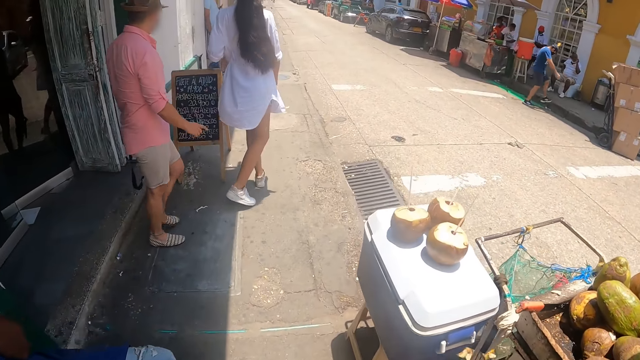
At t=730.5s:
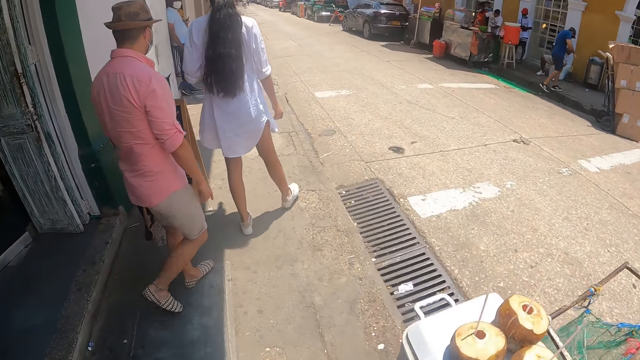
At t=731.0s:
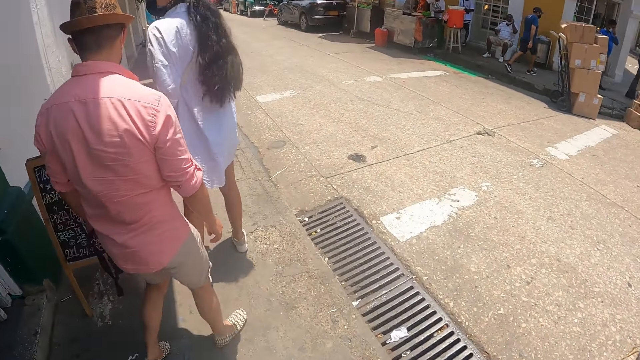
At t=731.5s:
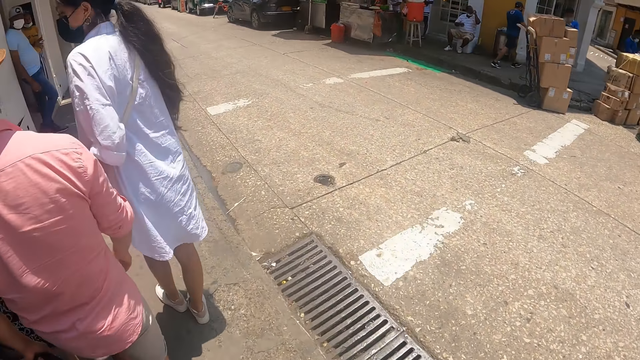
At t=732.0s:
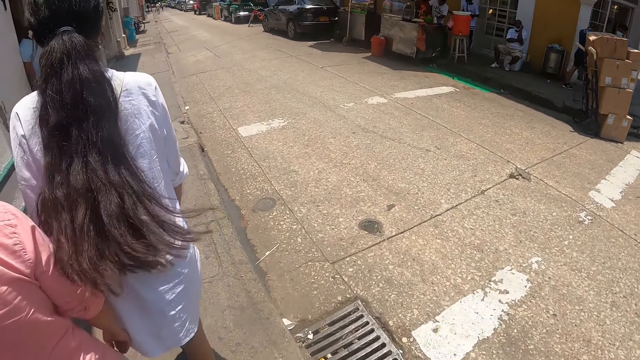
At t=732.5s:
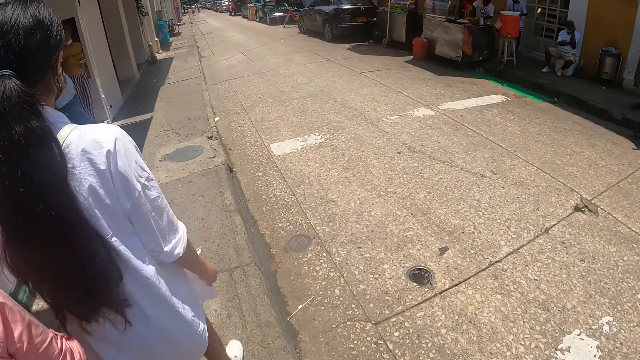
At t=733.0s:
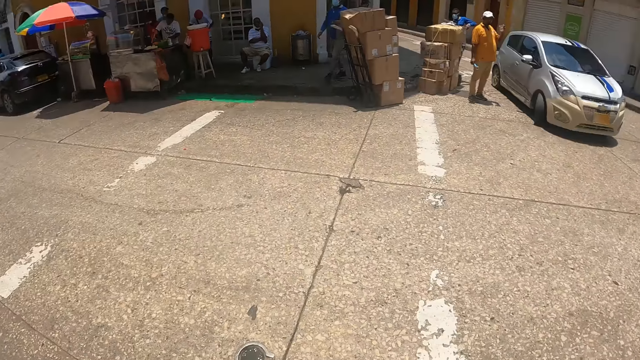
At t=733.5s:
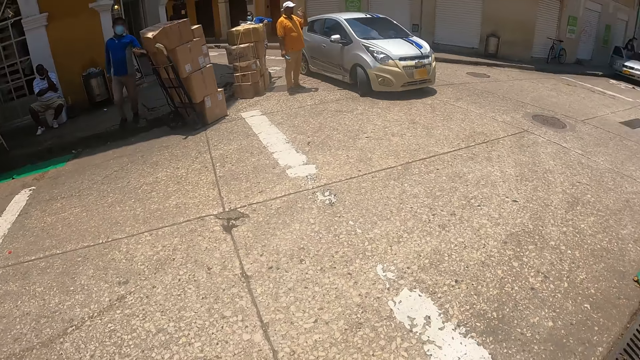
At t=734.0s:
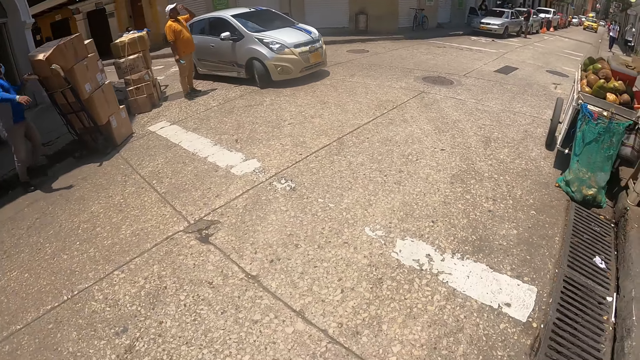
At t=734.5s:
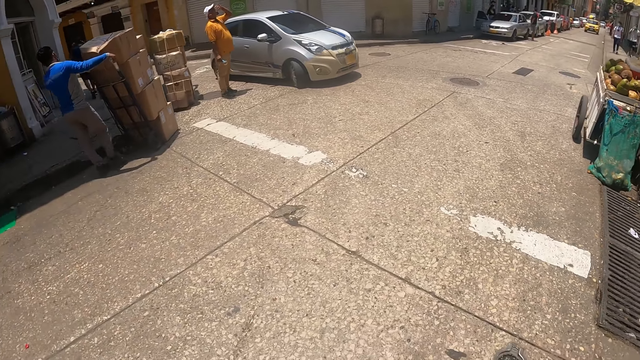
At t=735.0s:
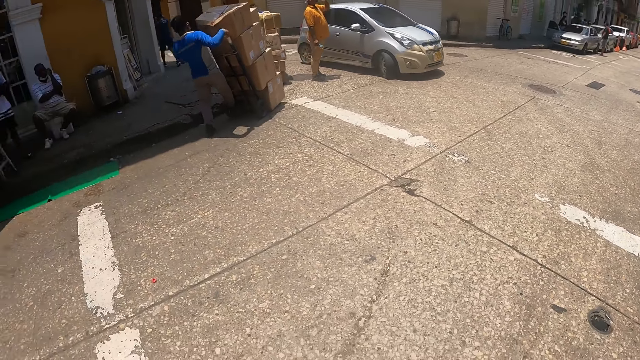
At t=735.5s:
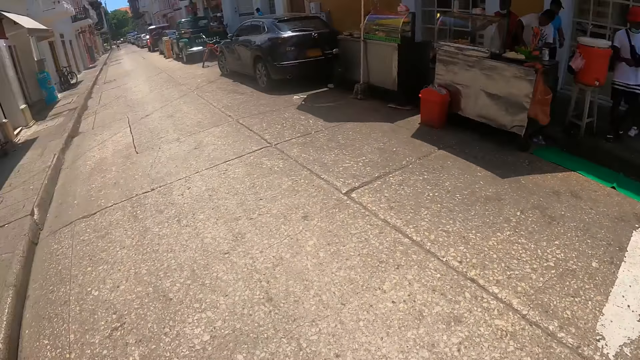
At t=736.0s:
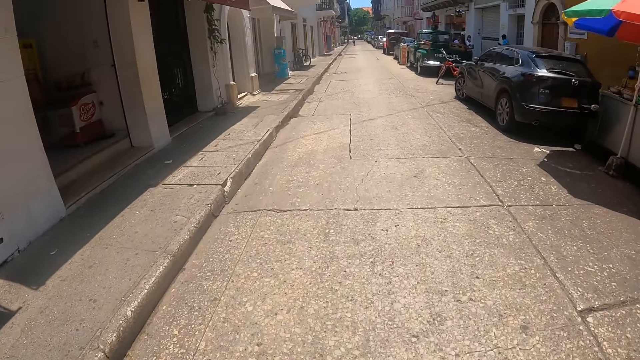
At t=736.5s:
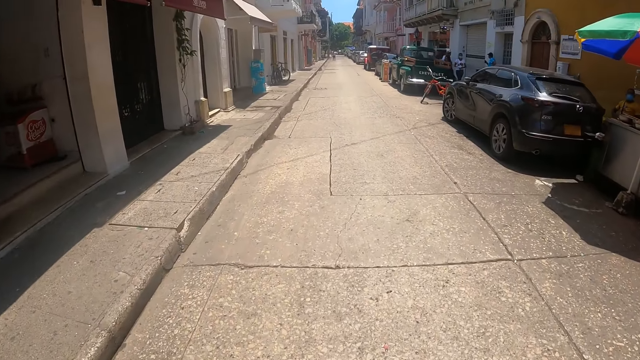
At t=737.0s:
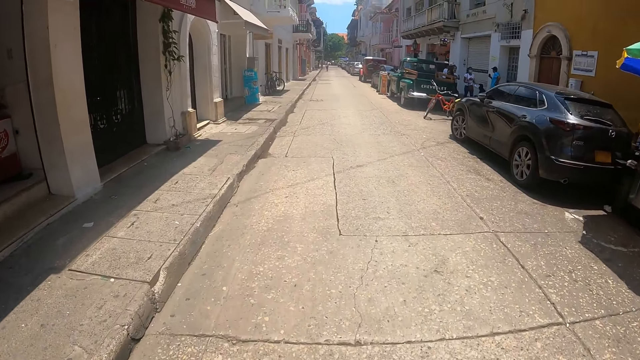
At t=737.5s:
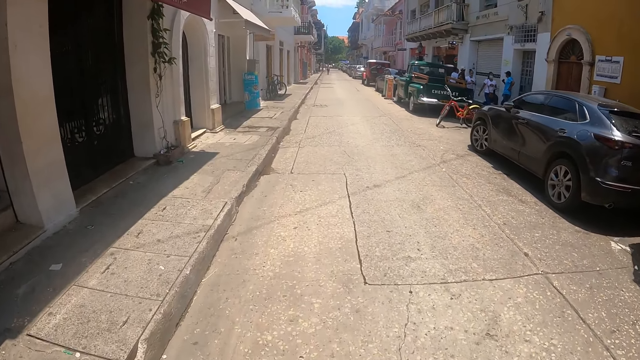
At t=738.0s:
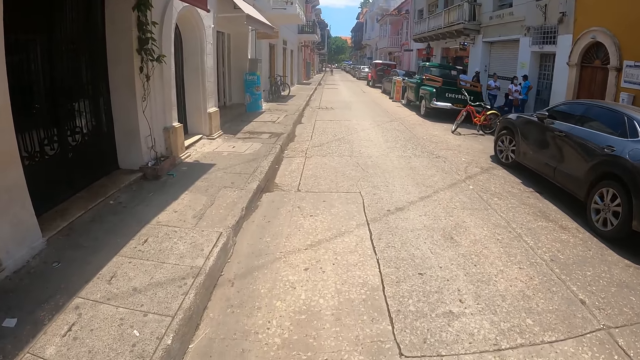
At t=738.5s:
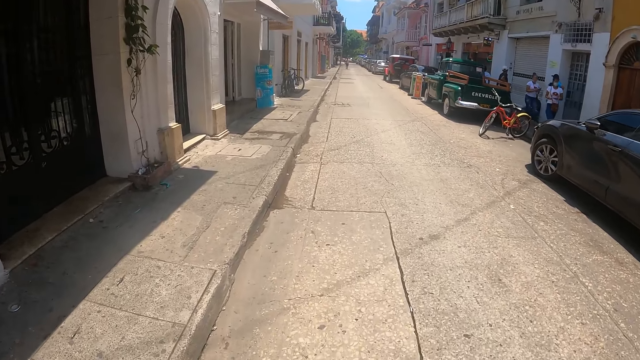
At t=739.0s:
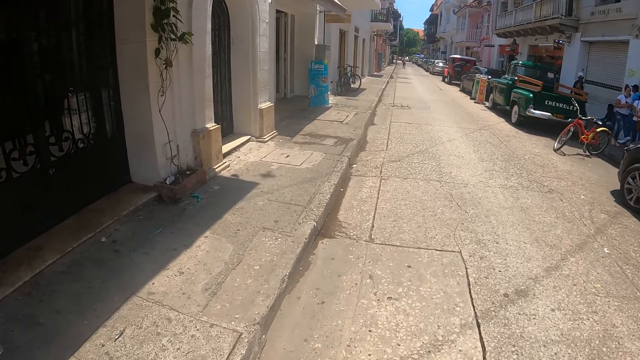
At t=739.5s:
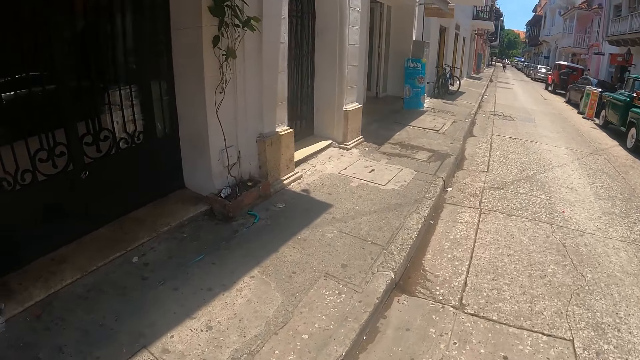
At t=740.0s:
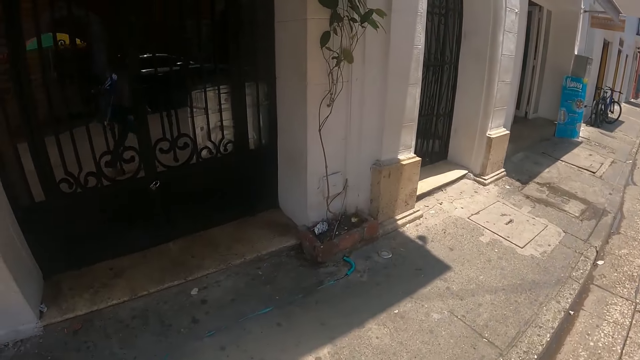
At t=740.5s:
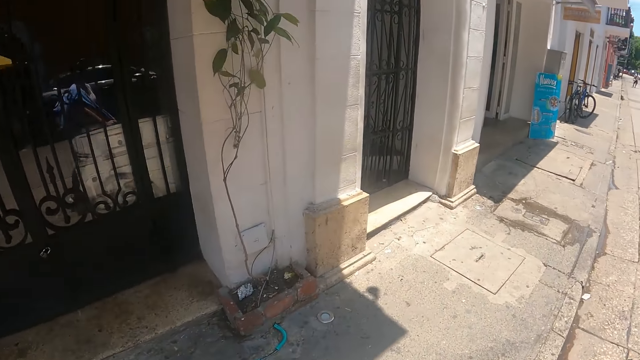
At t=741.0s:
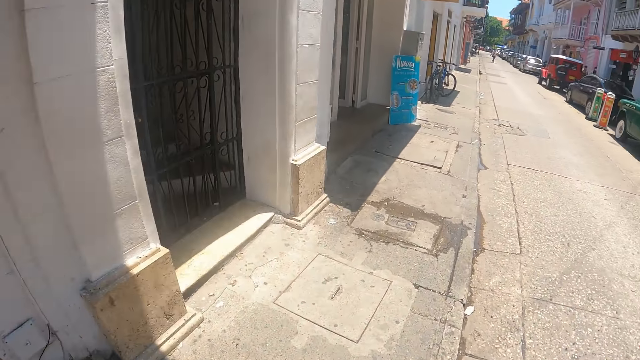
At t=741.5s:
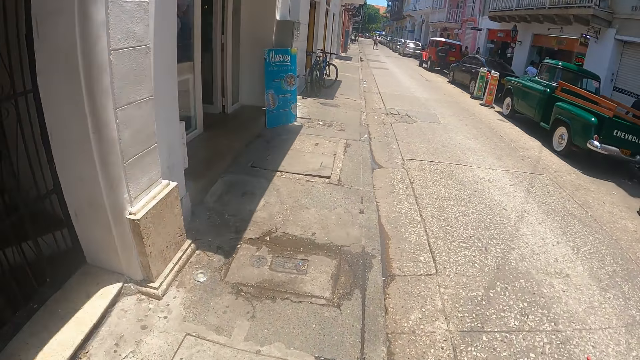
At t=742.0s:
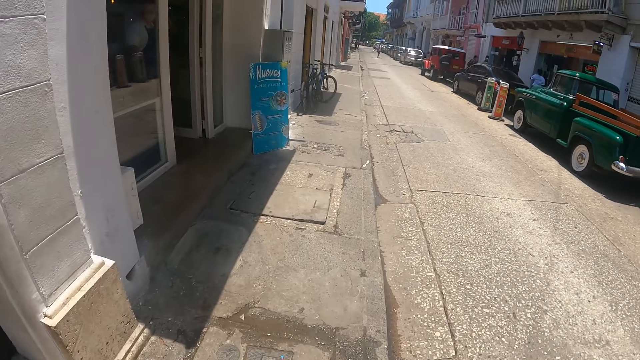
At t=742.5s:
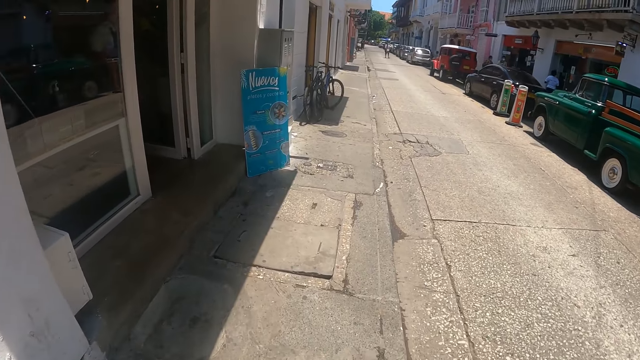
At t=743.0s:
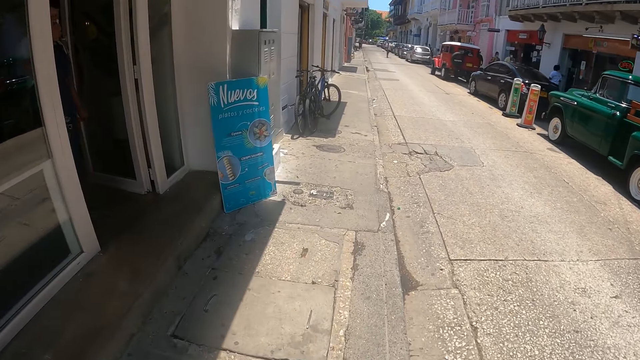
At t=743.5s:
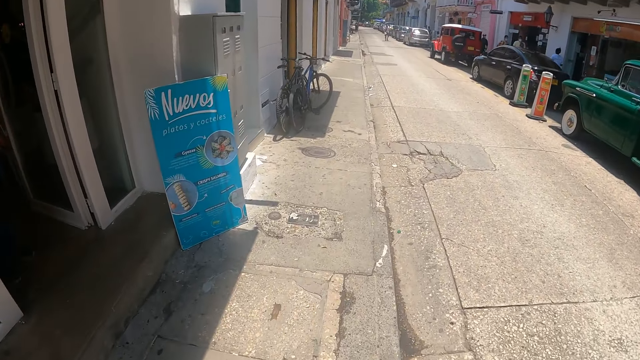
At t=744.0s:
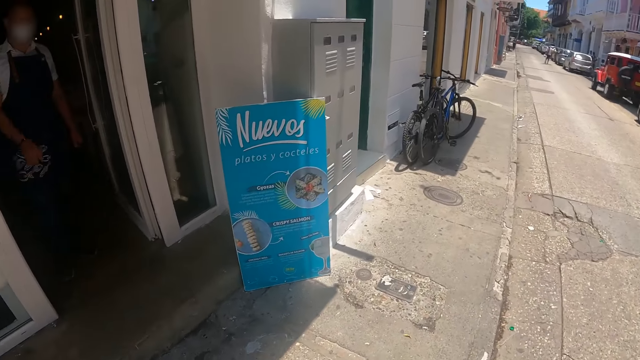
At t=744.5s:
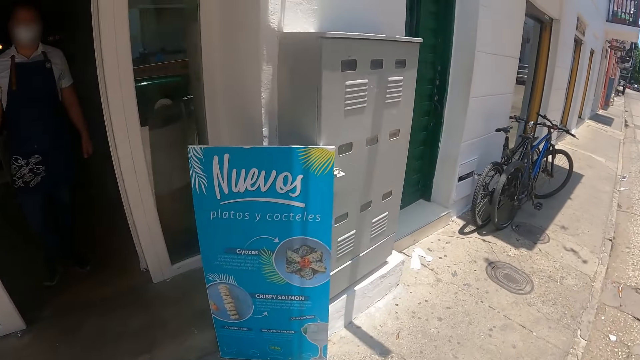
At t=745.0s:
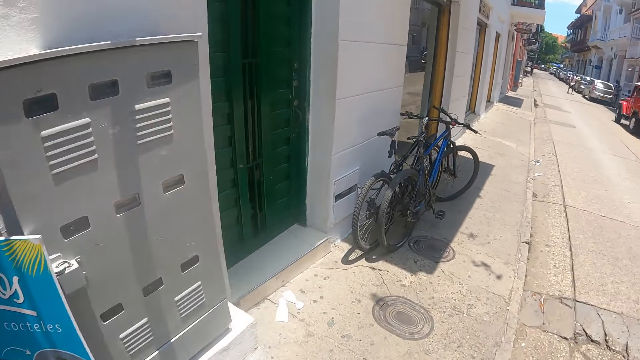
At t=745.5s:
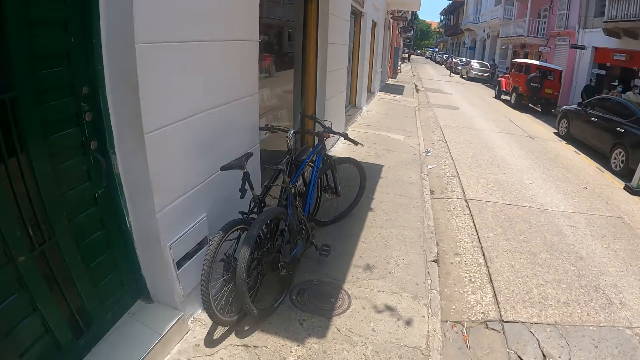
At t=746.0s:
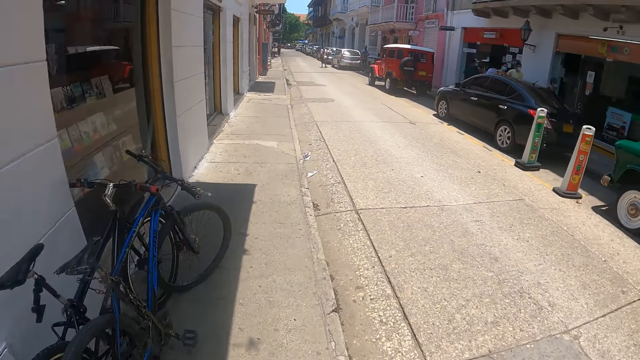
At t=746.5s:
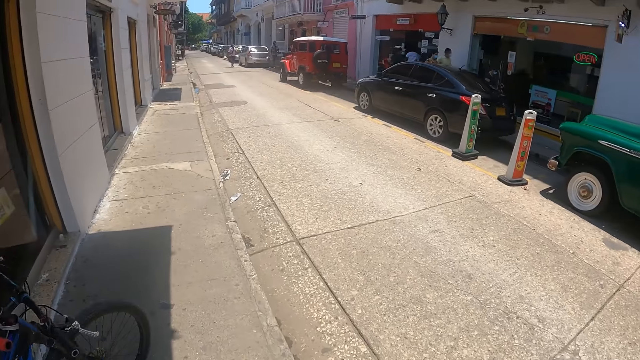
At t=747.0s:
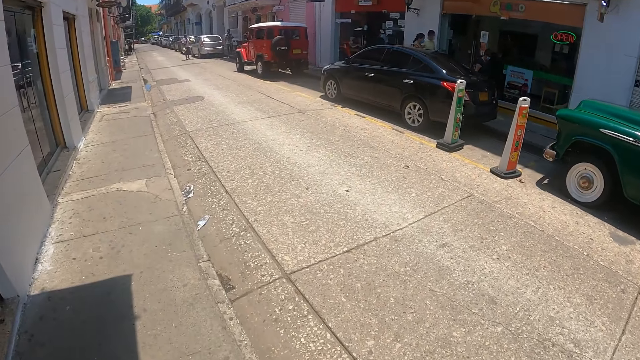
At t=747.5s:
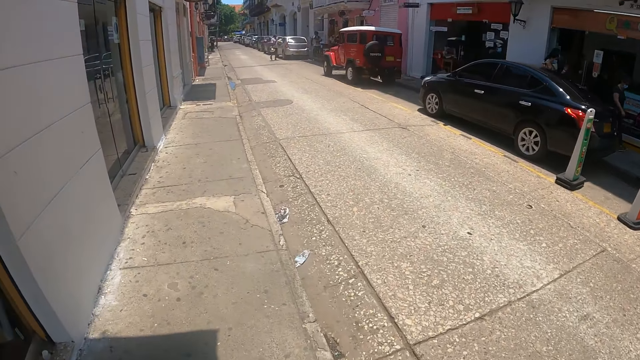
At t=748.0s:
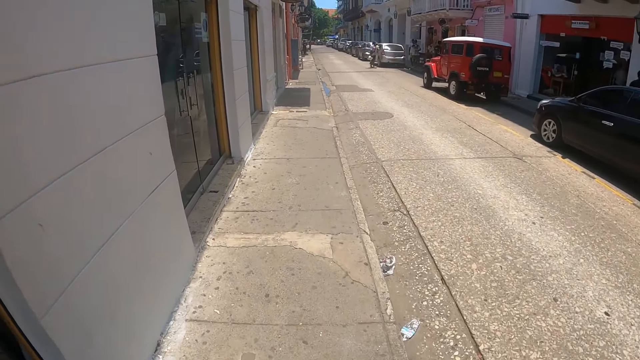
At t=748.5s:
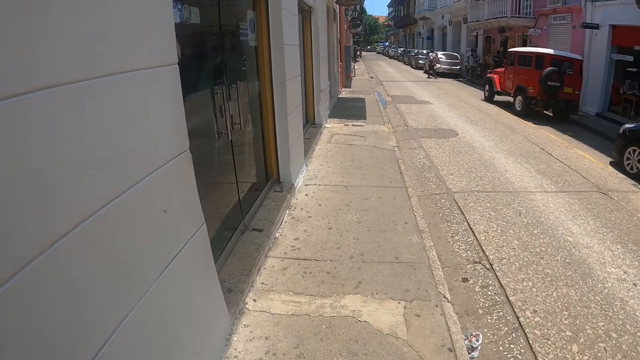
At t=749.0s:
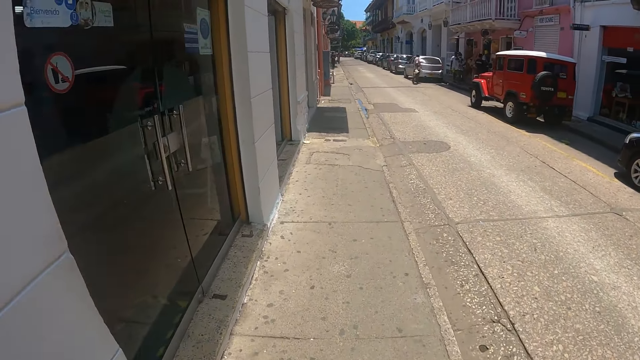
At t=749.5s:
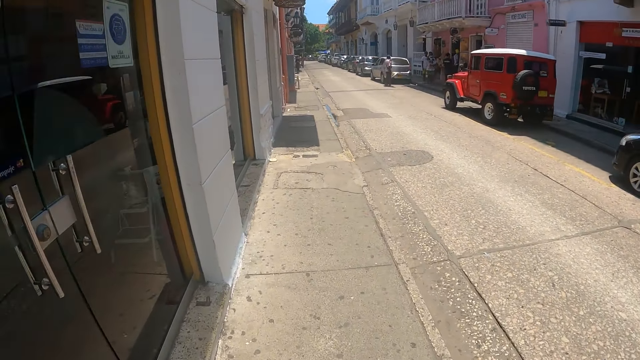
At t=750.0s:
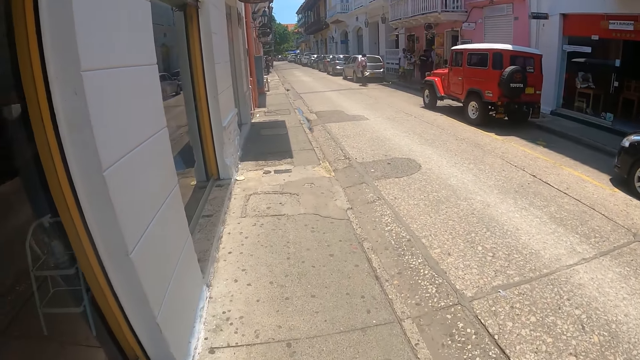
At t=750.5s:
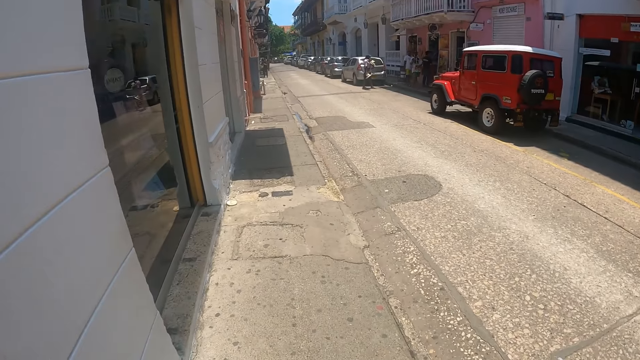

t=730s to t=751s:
The camera wearer stares around on the road. They walk around on the road. They stare around on the road. They walk around on the road.
